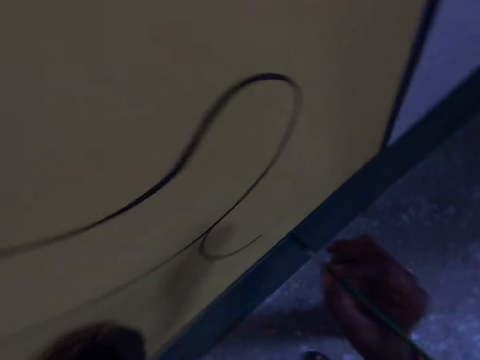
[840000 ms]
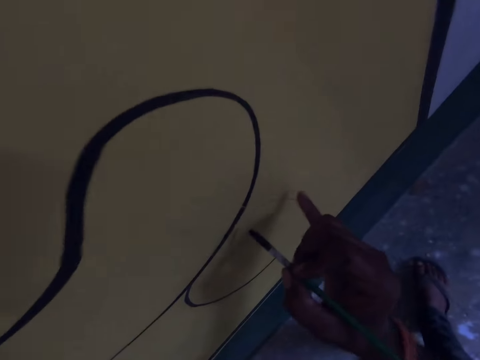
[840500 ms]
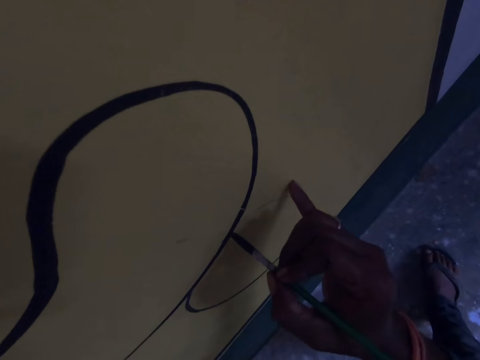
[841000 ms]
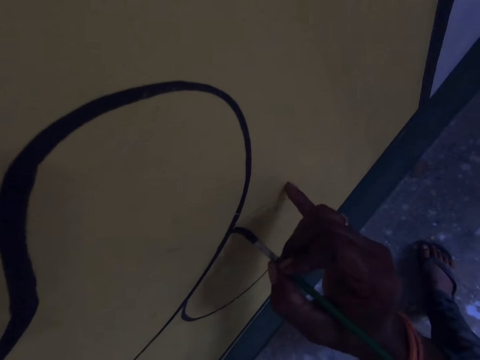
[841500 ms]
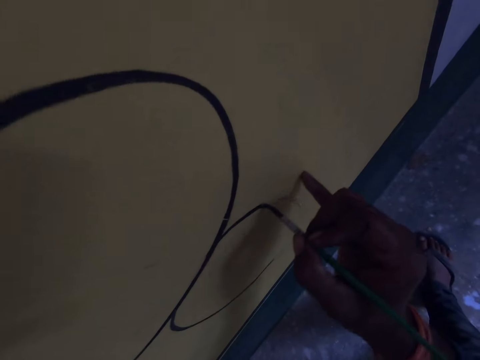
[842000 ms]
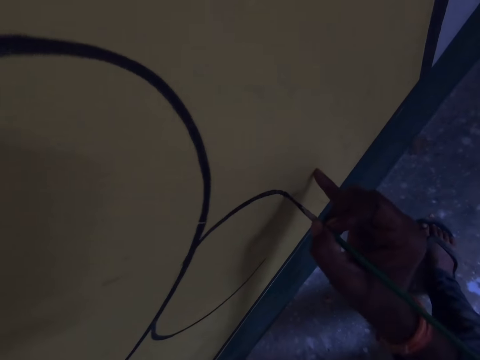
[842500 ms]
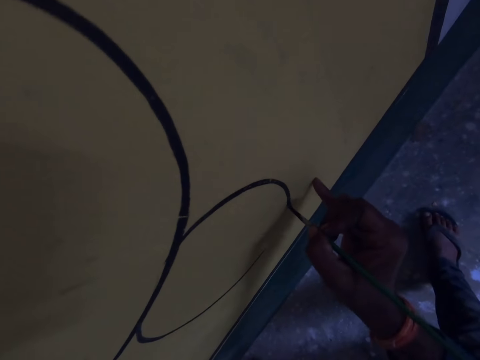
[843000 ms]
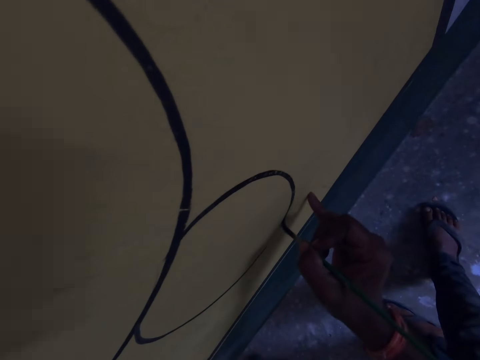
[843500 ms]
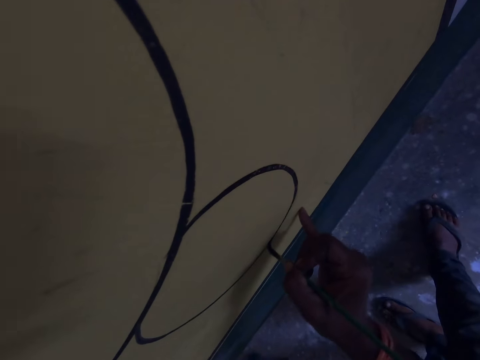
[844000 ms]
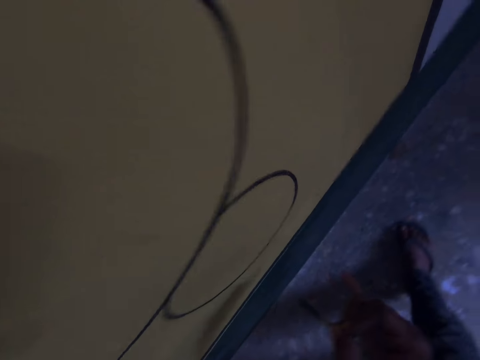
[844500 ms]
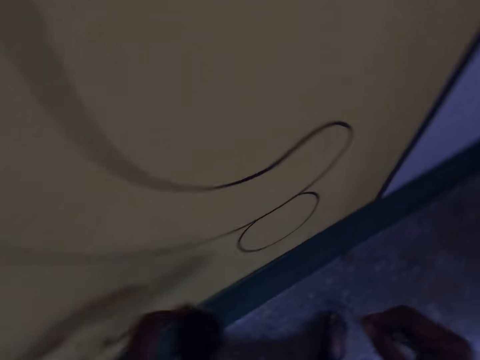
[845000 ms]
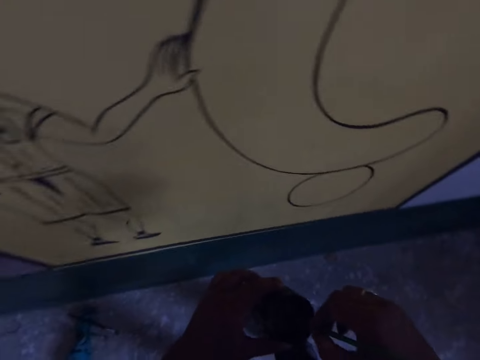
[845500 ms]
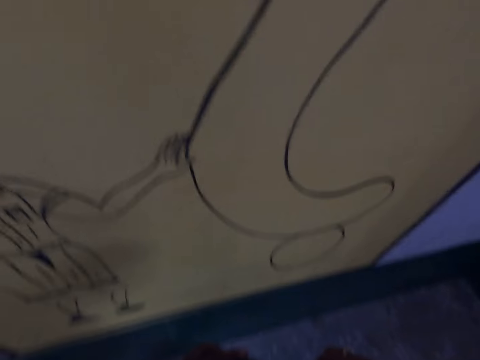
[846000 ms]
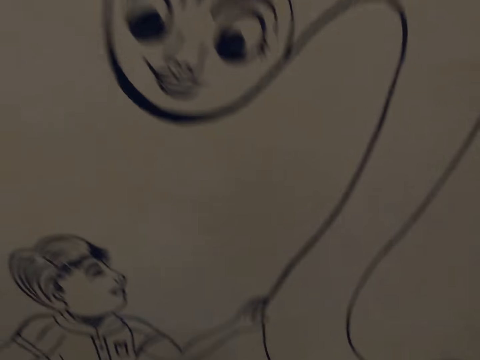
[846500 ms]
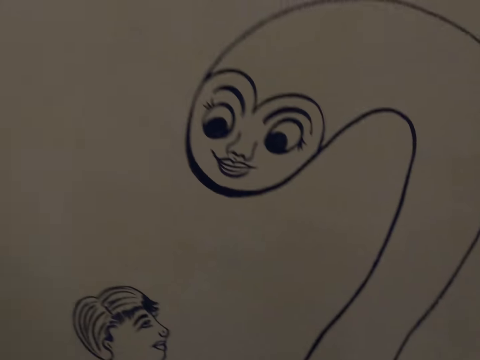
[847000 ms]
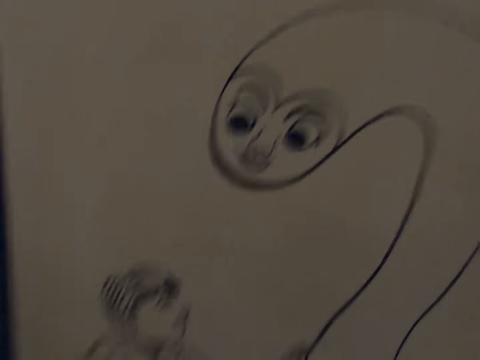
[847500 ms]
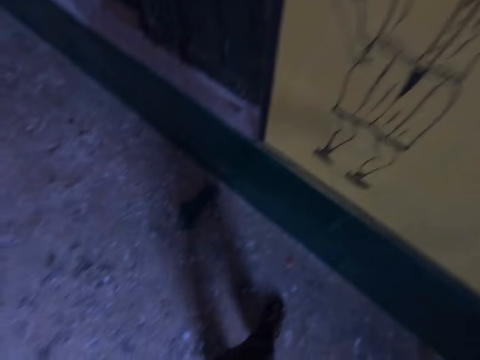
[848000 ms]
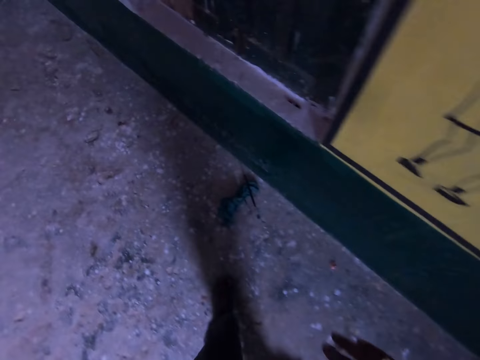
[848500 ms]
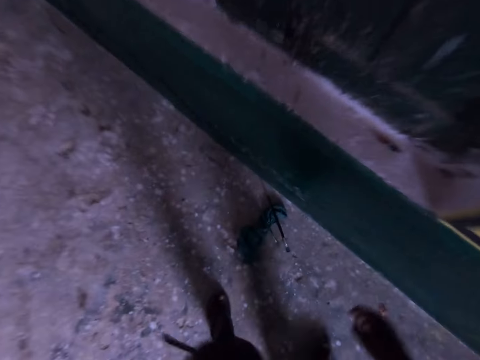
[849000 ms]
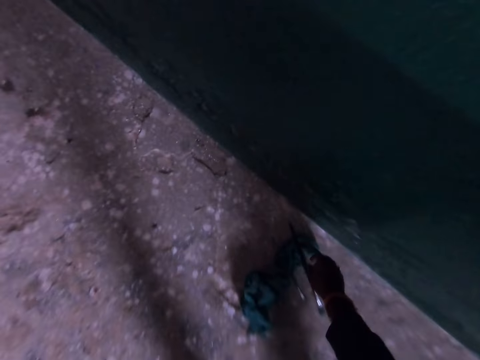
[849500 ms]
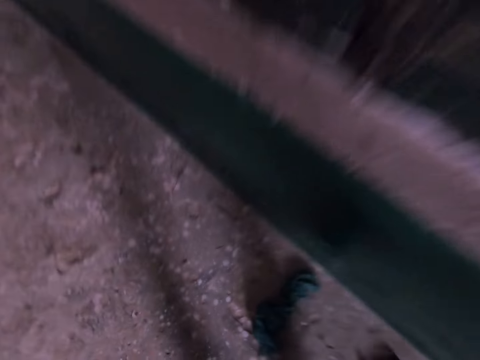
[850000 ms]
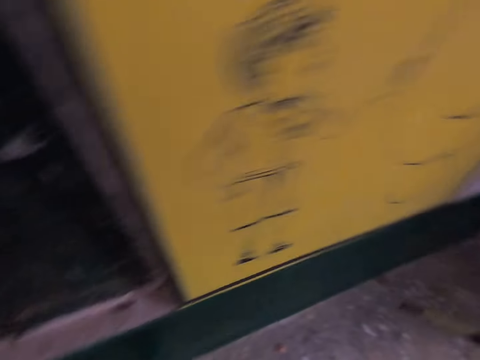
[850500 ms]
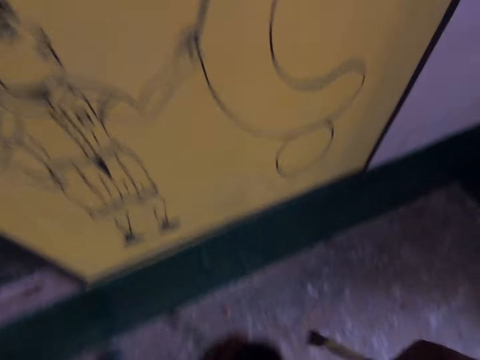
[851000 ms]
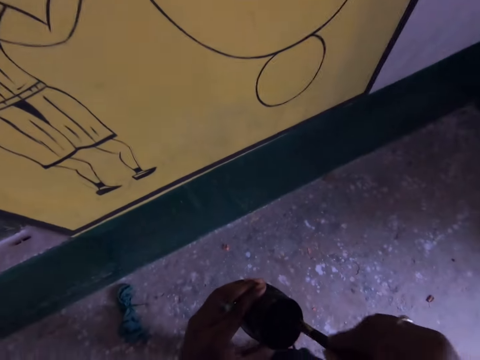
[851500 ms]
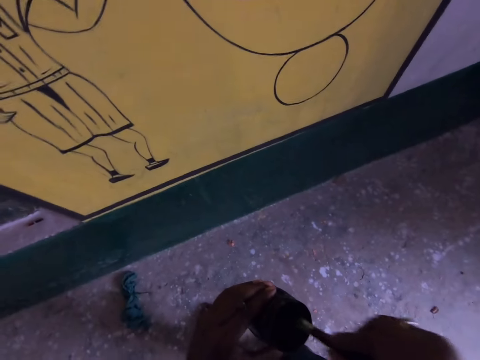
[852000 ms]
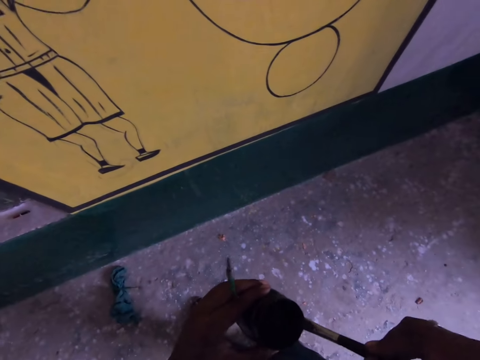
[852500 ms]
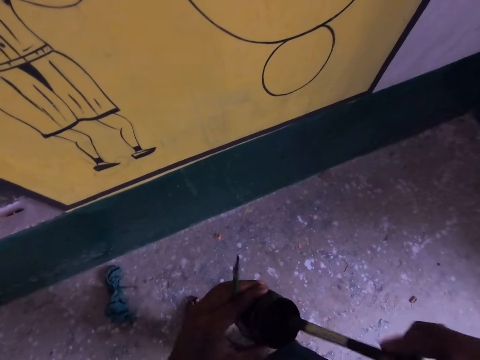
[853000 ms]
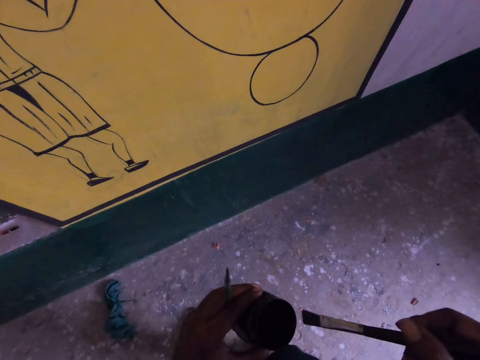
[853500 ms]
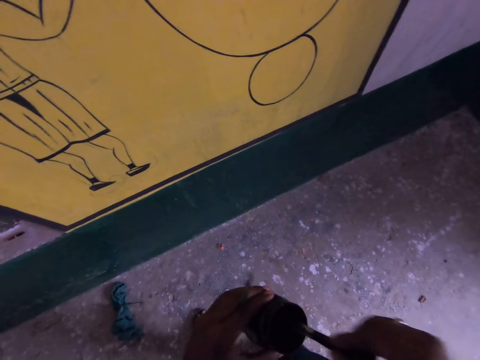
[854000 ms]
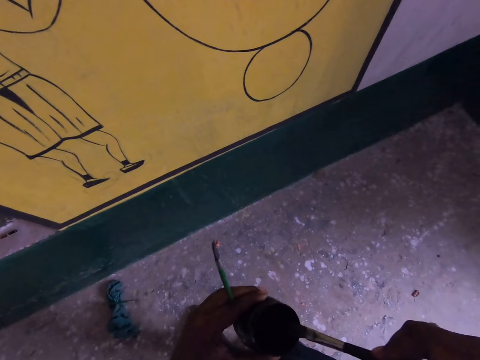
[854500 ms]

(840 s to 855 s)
The camera wearer draws on the wall with the drawing brush. They dip the drawing brush into the paint container. They look at the picture, look on the ground and bend down. They pick up a drawing brush from the floor and stand up. They dip the drawing brush into the paint container. They remove excess paint from the brush.

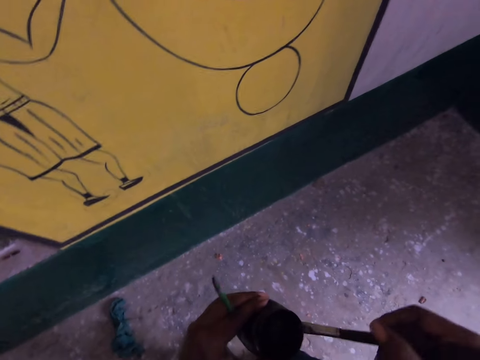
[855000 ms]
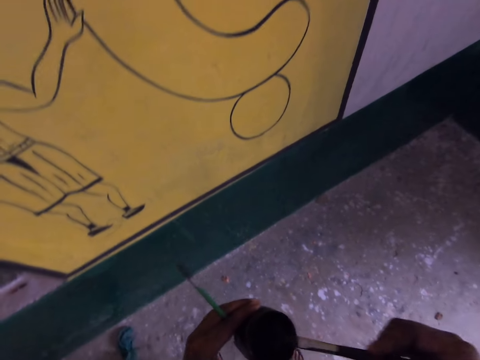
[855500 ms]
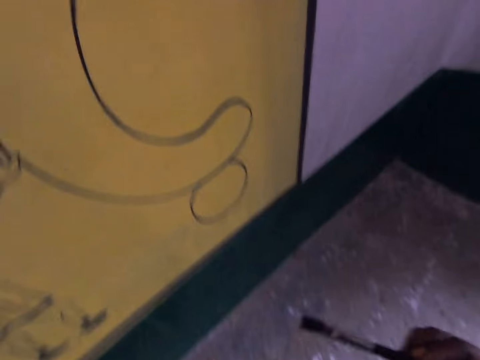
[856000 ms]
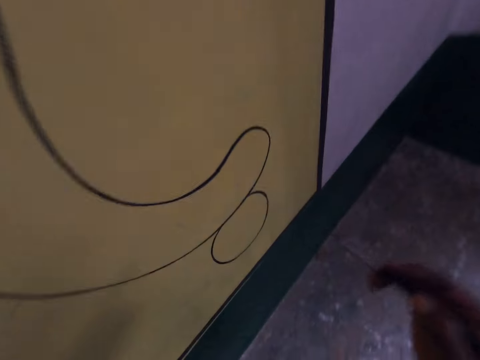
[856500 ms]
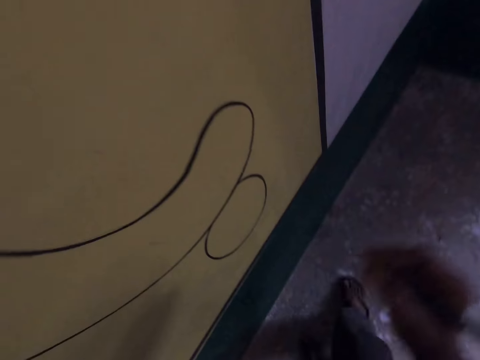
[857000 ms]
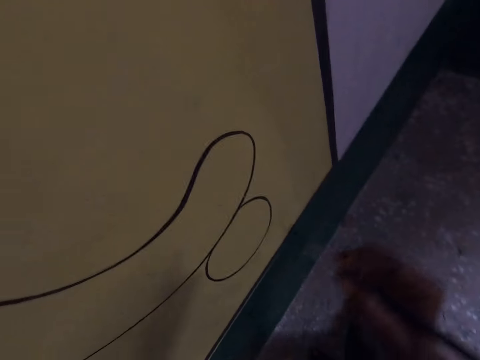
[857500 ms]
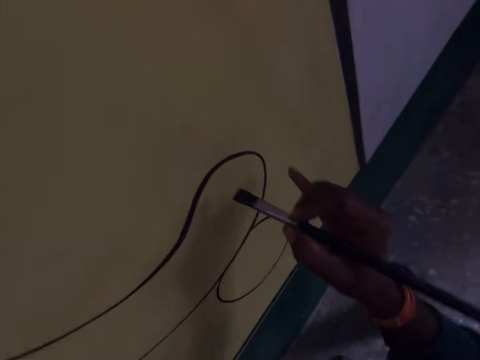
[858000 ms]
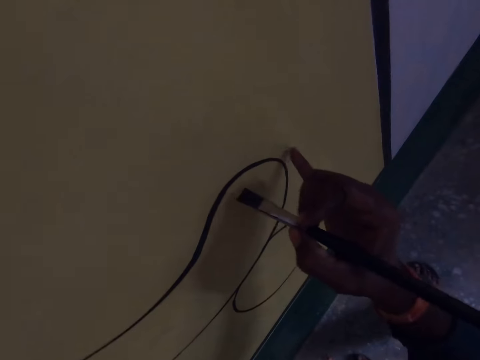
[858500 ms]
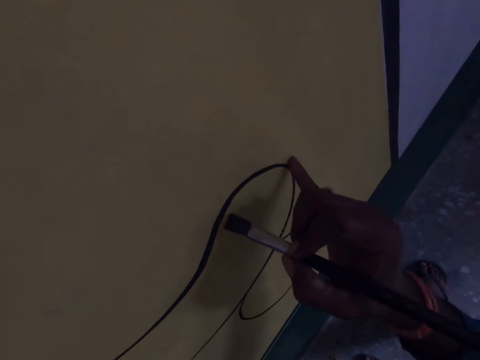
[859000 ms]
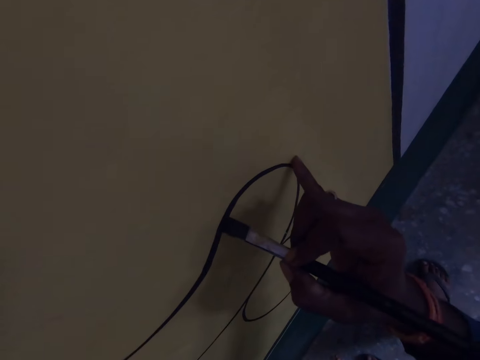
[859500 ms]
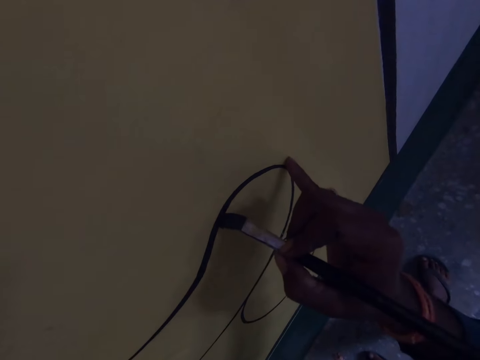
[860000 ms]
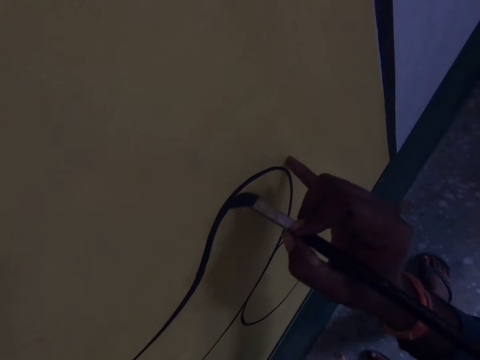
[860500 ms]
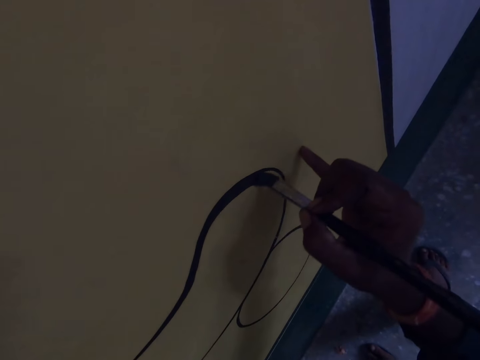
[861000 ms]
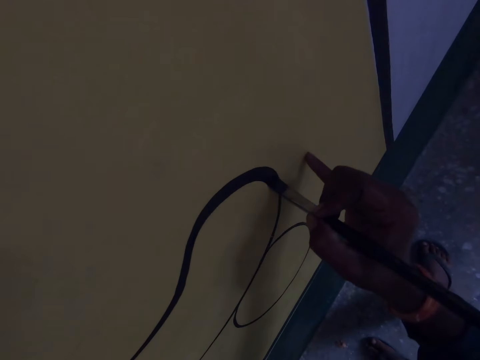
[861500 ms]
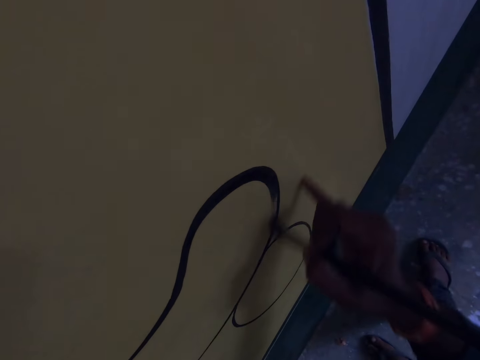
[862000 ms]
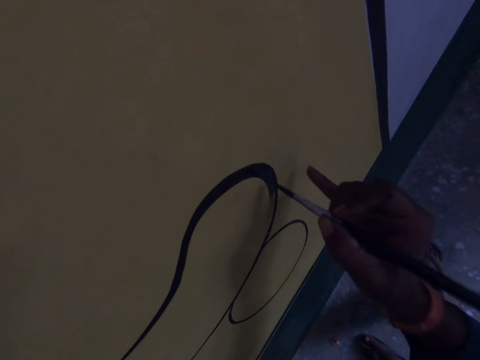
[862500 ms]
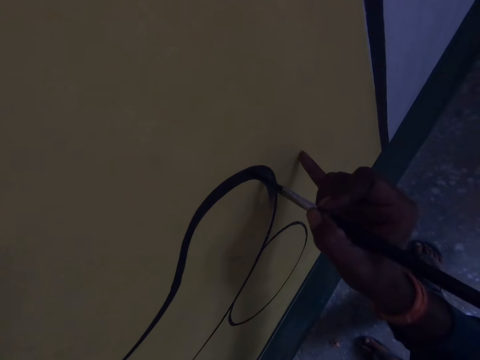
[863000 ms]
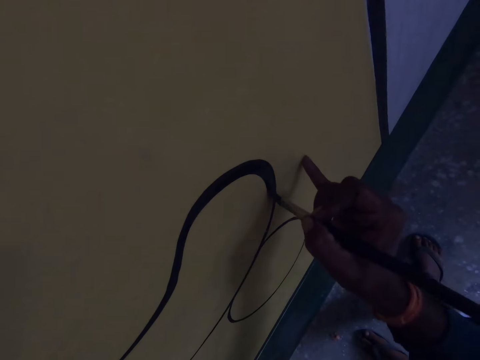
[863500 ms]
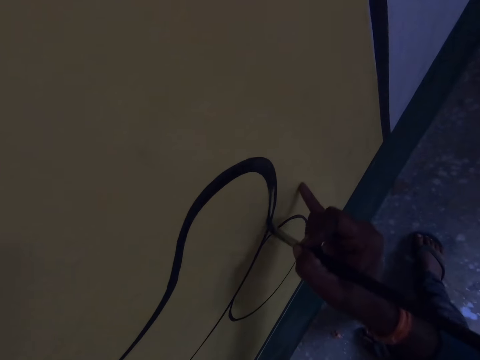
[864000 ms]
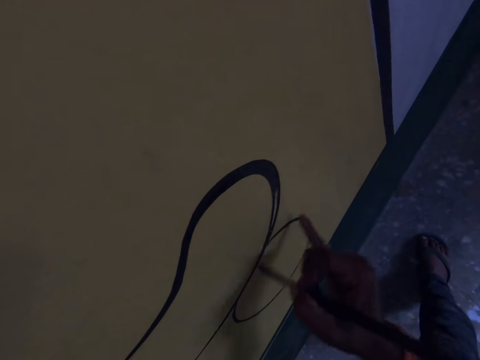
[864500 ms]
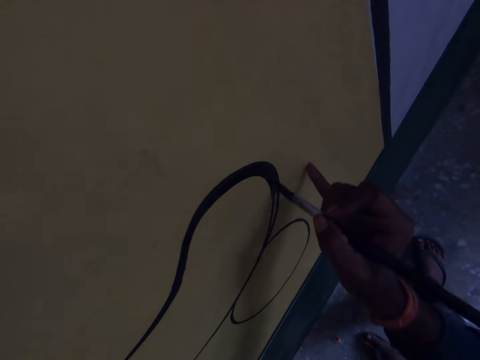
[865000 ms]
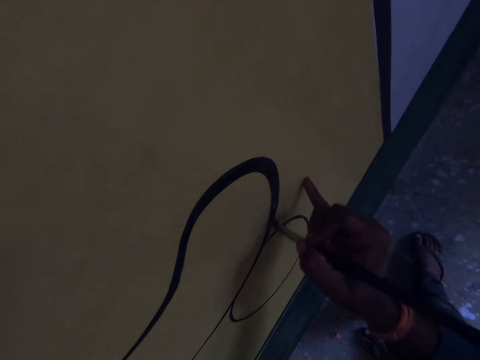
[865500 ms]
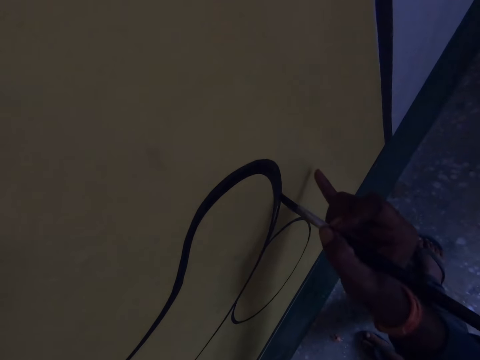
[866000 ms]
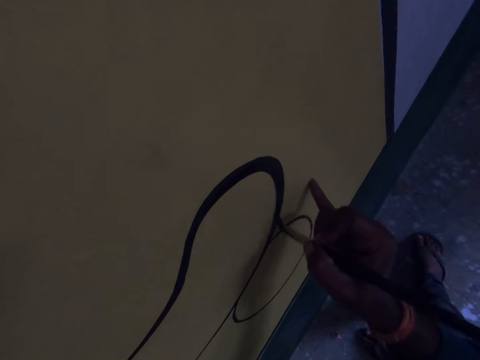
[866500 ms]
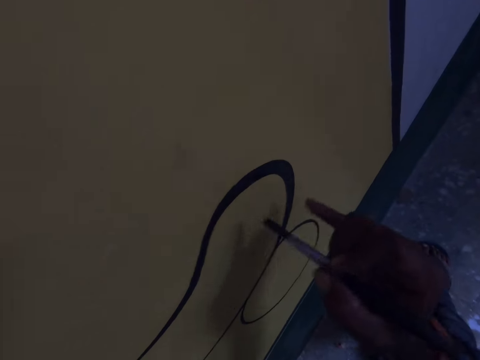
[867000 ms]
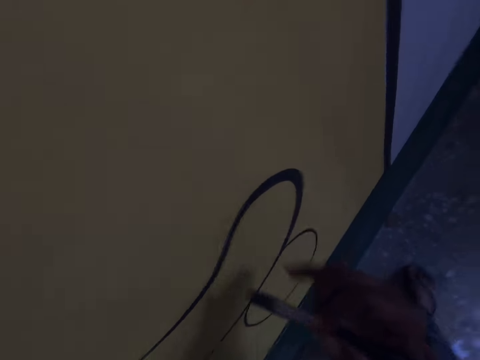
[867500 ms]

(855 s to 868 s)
The camera wearer moves his hand. He draws on the wall with the drawing brush.
